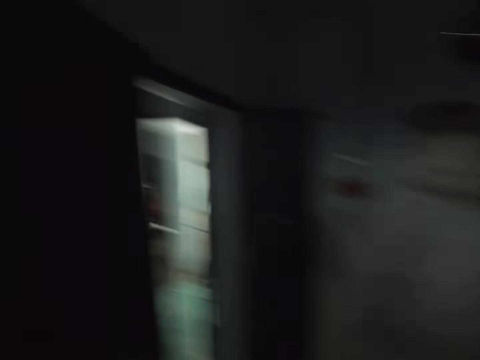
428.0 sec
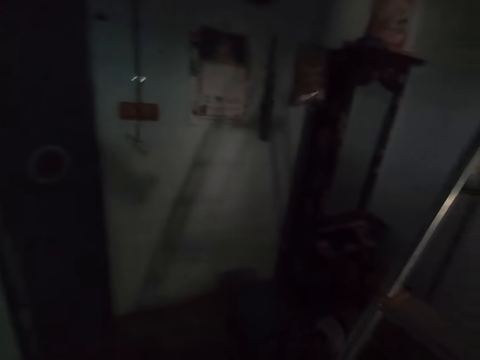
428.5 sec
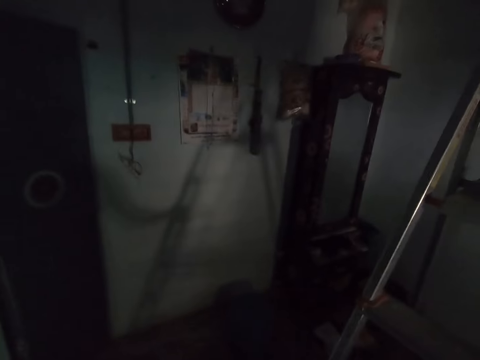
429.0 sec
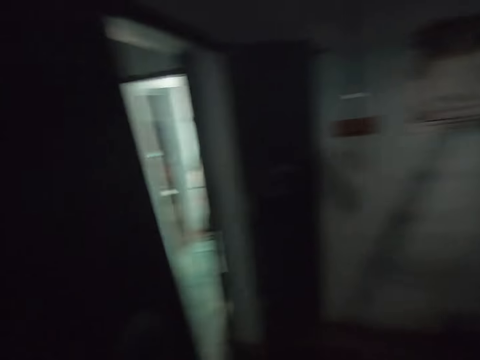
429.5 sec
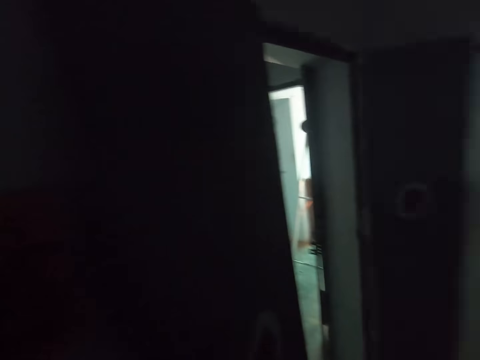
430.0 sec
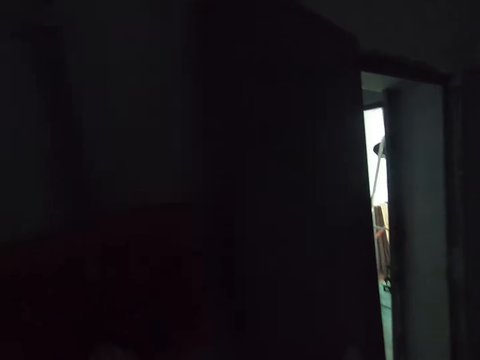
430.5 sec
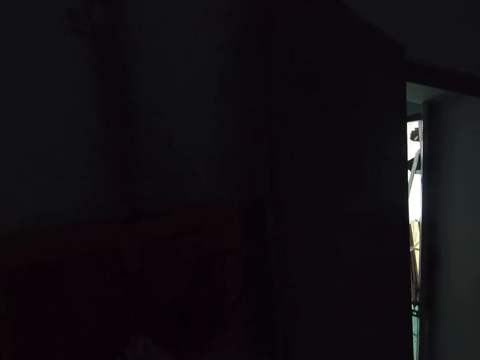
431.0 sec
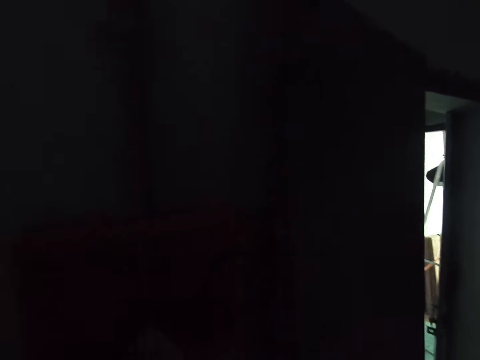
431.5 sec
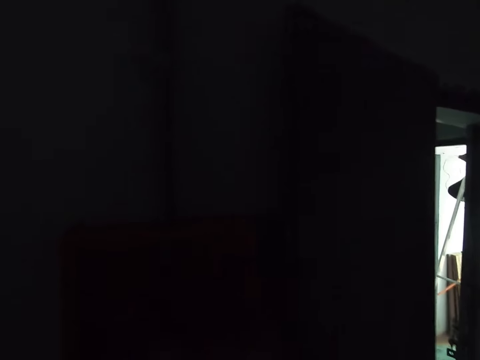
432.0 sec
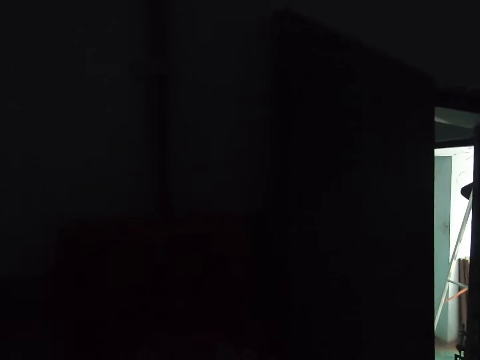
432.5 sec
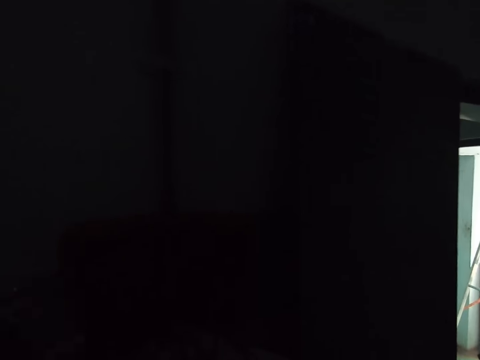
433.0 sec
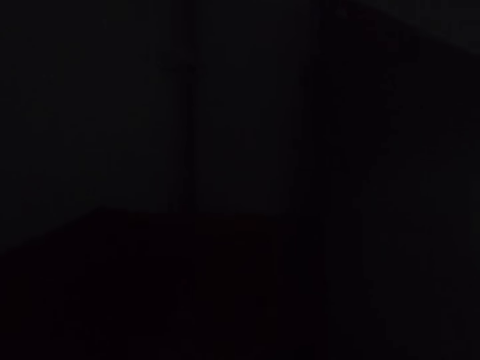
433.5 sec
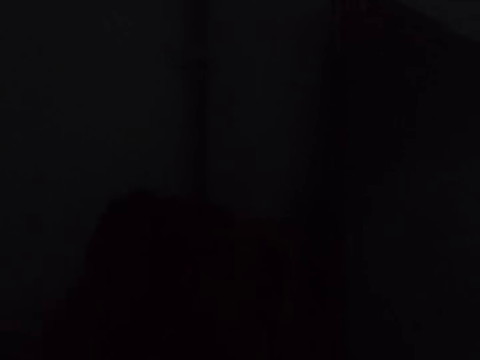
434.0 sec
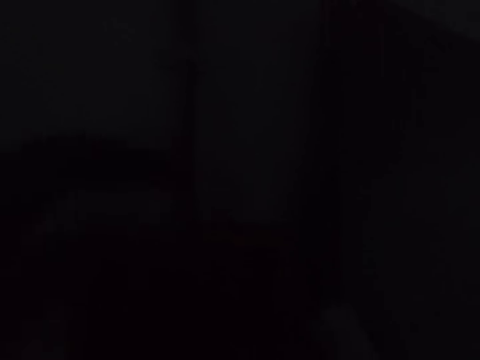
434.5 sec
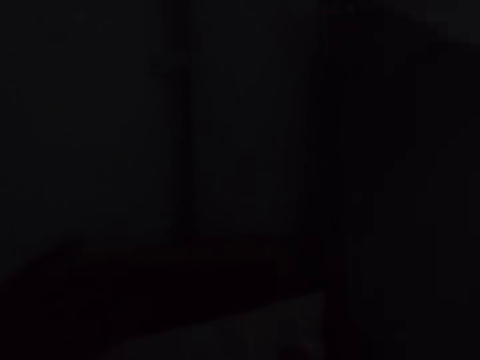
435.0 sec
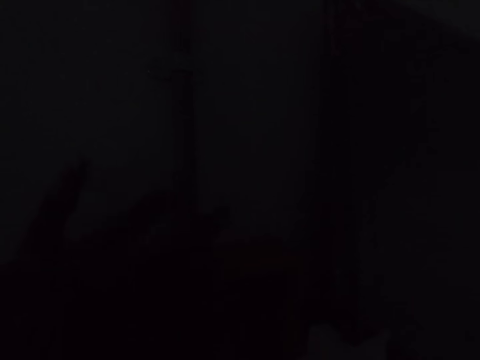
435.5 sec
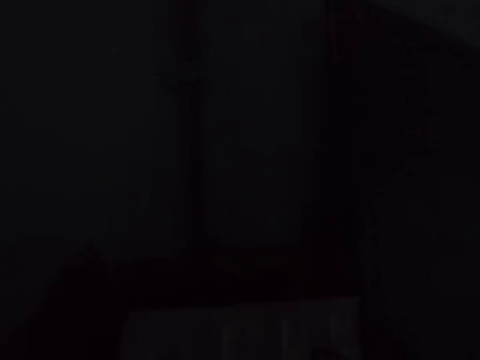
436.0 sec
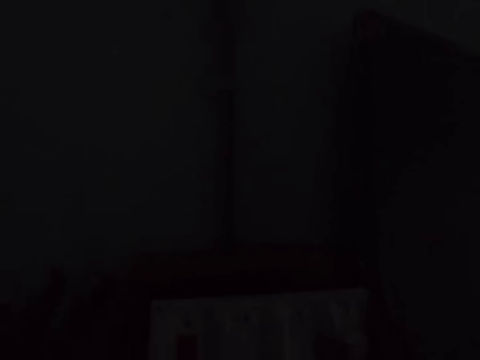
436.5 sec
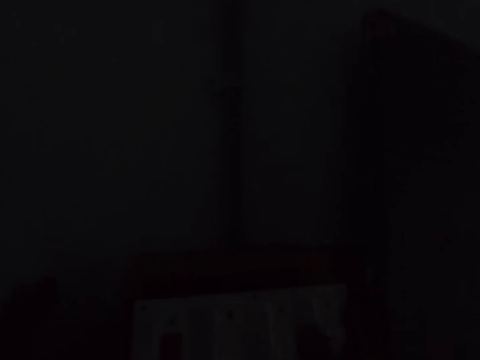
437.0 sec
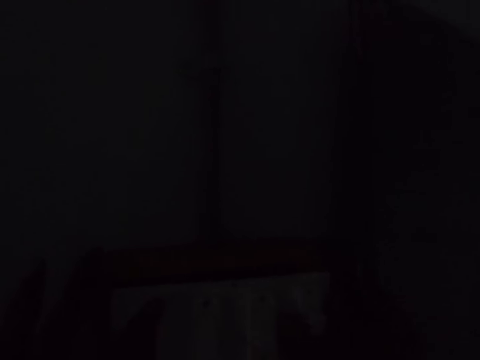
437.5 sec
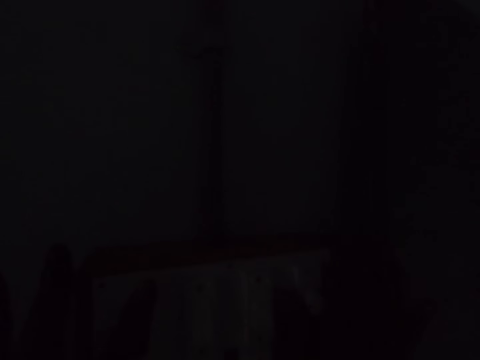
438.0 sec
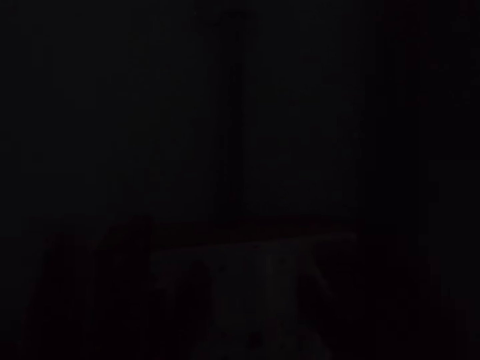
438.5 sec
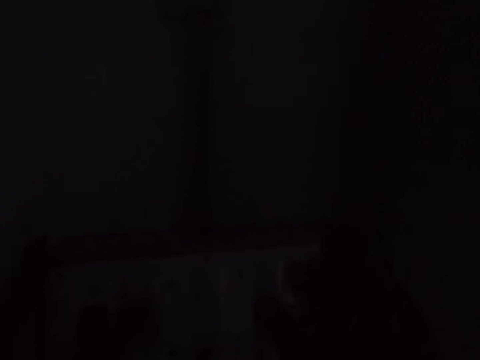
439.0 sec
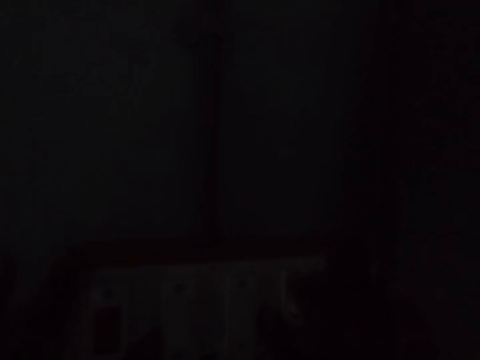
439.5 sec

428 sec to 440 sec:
The camera wearer converses. They turn in a room. They walk in the room.

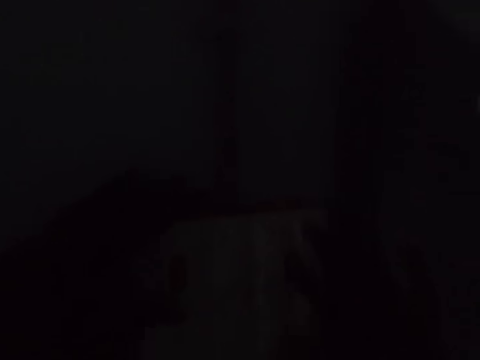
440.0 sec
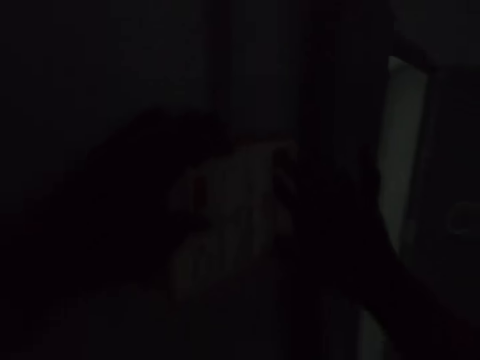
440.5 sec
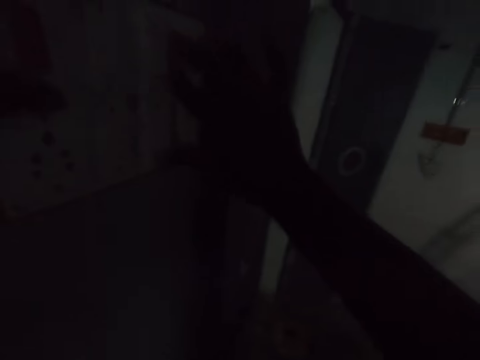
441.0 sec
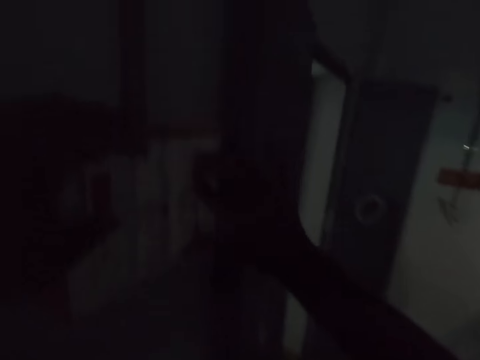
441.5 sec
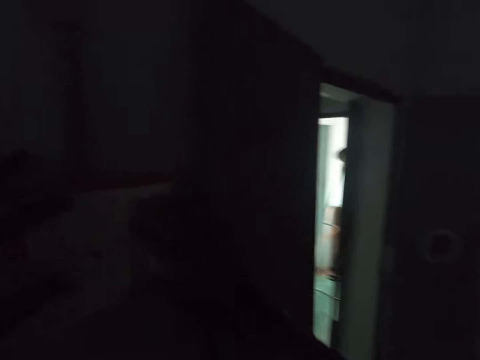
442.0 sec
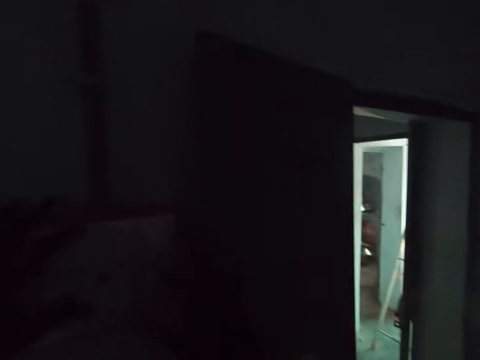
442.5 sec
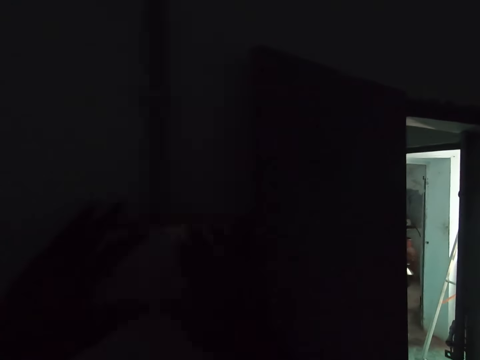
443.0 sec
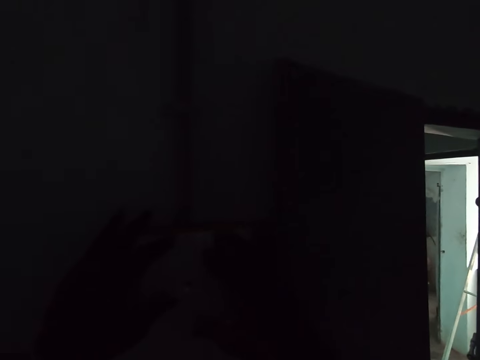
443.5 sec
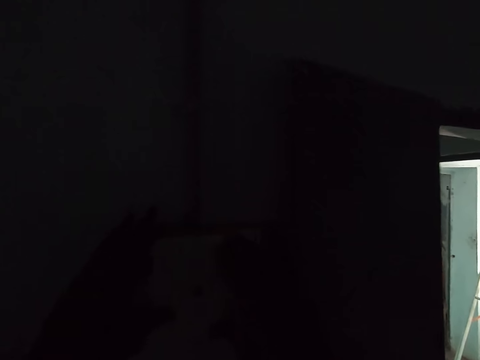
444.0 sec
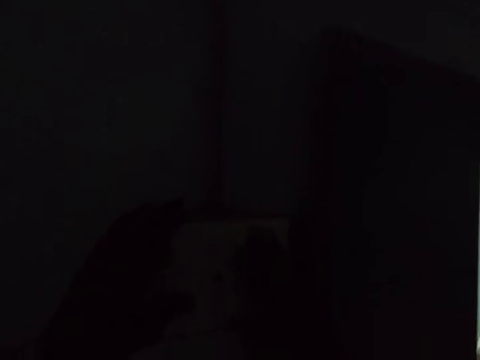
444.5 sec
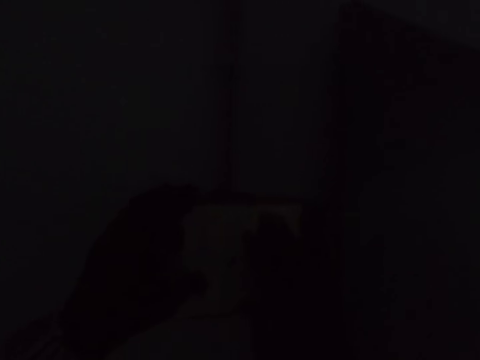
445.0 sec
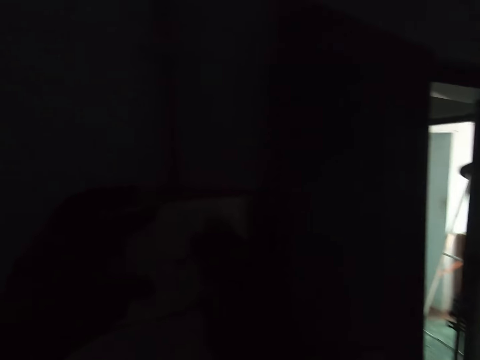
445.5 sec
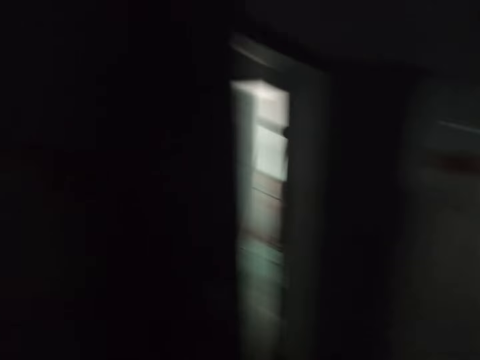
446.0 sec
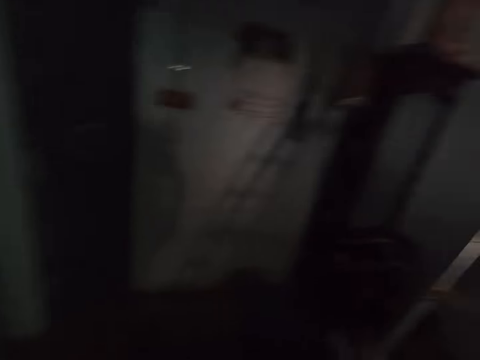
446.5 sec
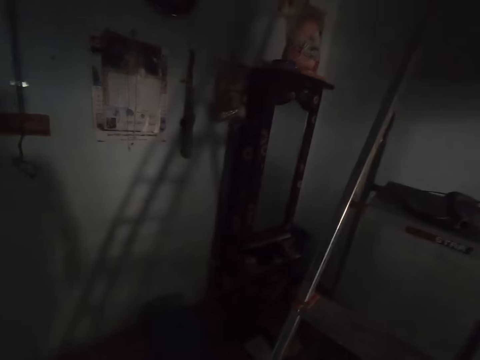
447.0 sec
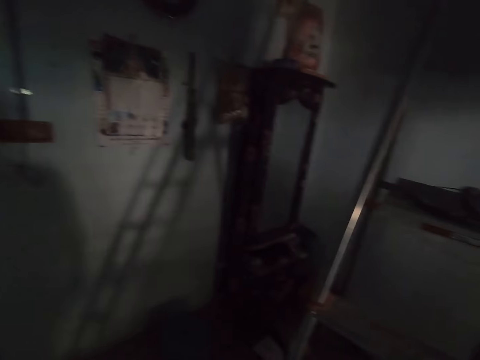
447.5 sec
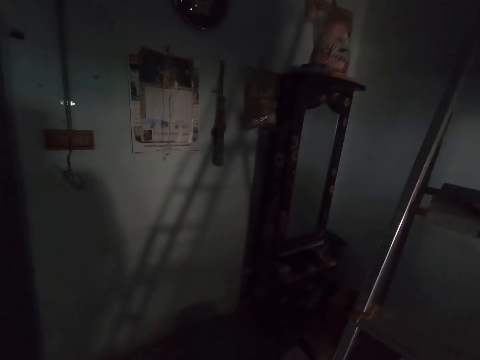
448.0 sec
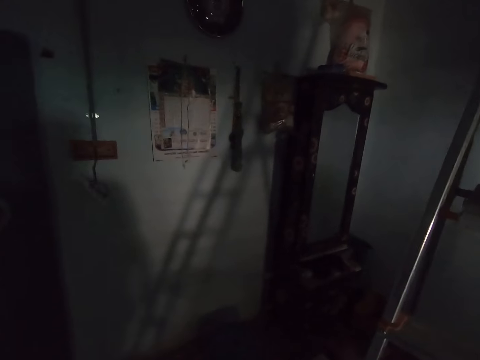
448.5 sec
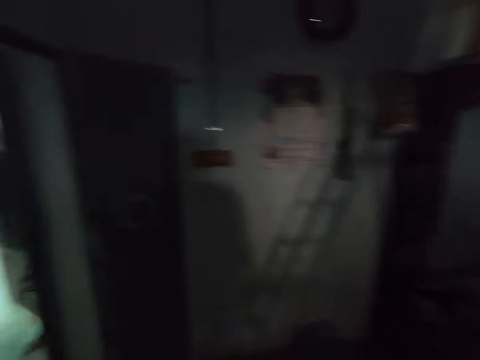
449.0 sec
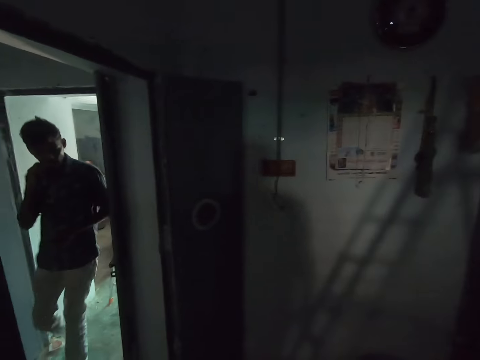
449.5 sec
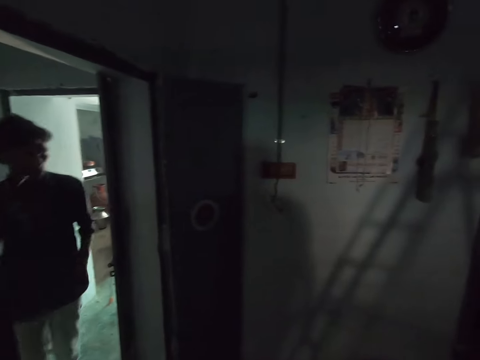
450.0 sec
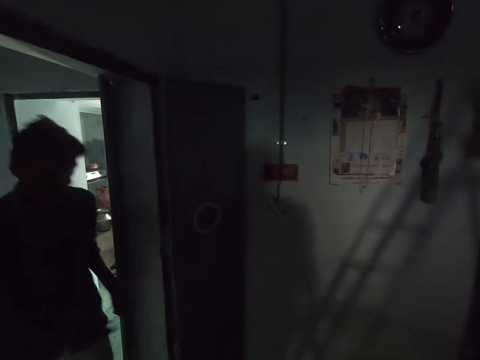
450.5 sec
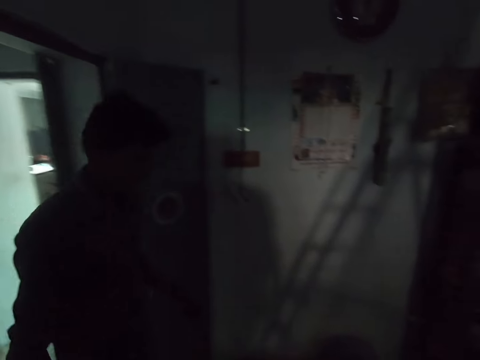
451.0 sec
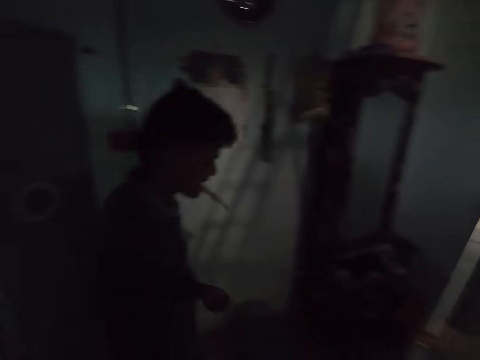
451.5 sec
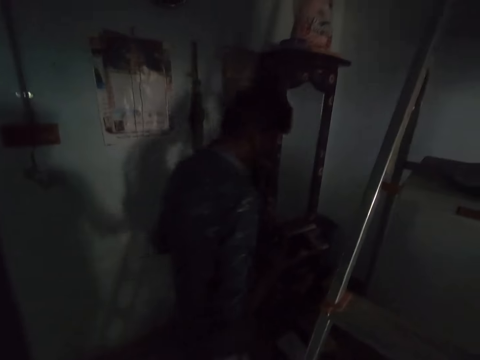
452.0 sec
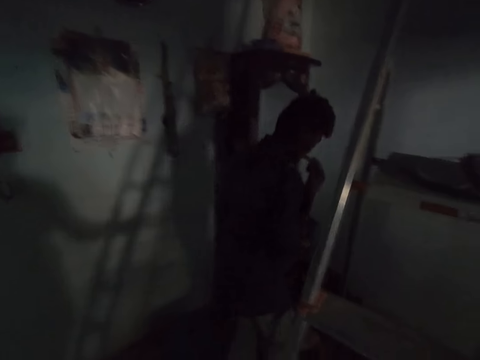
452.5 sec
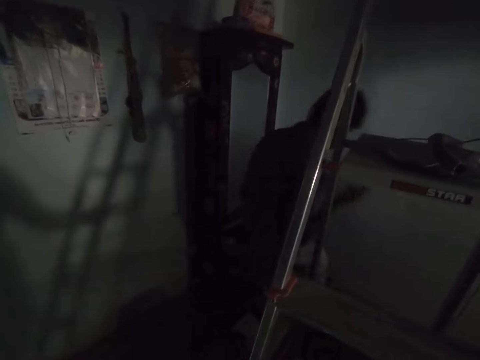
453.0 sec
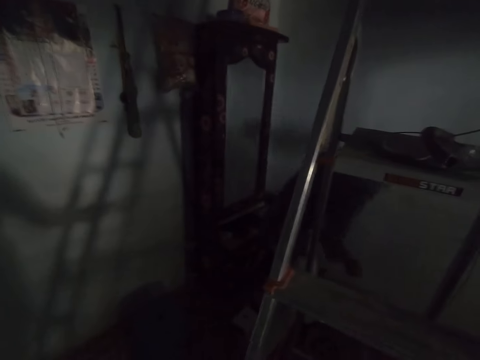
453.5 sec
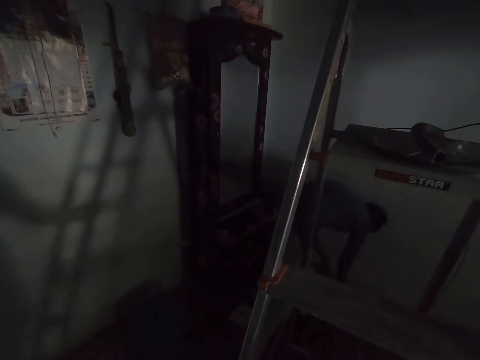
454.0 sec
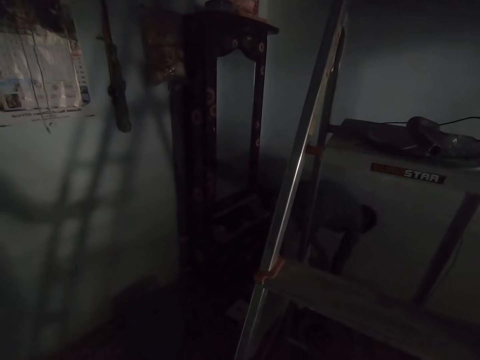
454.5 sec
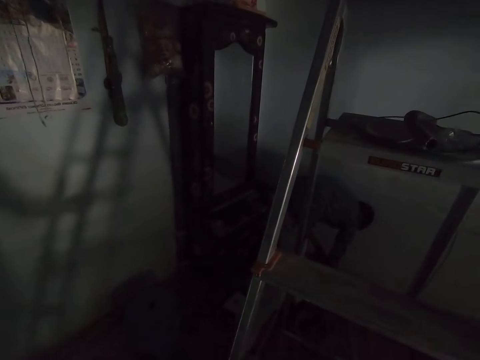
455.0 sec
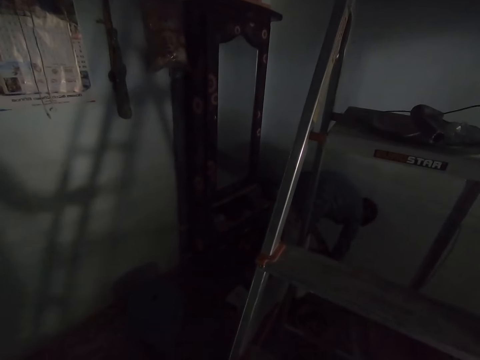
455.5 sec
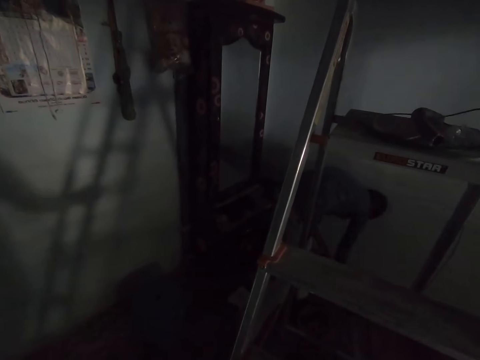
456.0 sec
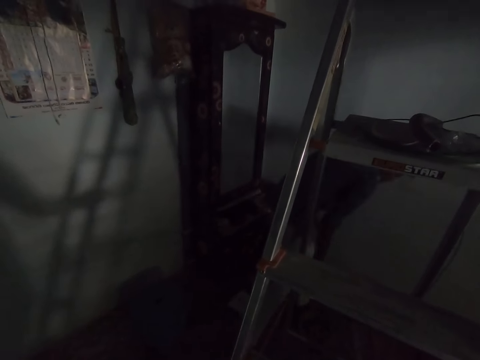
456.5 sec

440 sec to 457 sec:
The camera wearer touches the socket with his right hand. He touches the socket with both hands. He puts a motherboard on a wall. He looks around a room. A person enters the room. The camera wearer converses. The person walks in the room, takes something from his mouth and puts something on a floor.
